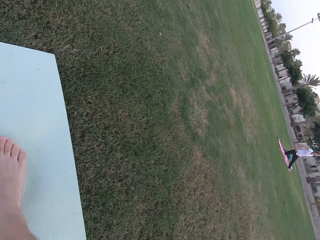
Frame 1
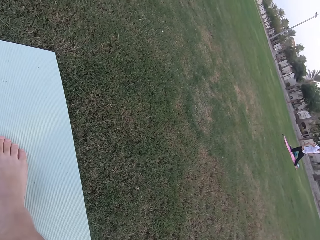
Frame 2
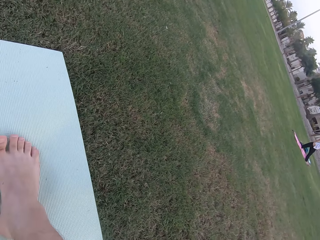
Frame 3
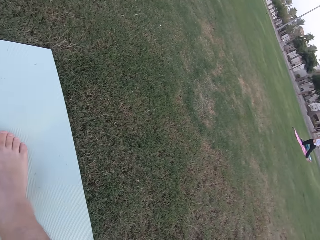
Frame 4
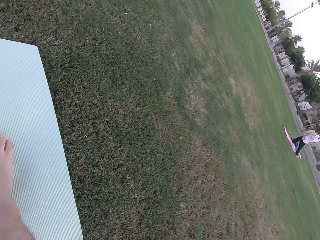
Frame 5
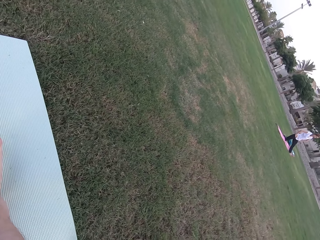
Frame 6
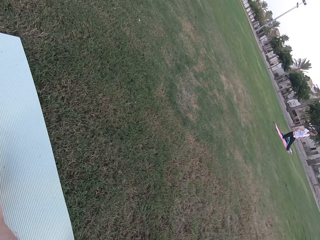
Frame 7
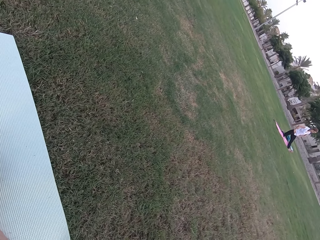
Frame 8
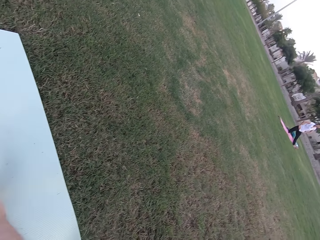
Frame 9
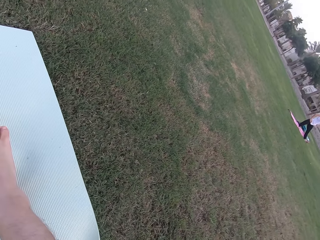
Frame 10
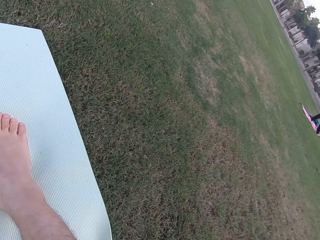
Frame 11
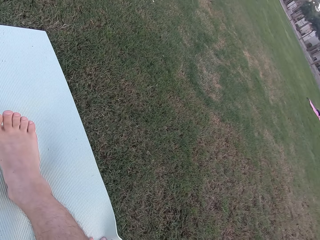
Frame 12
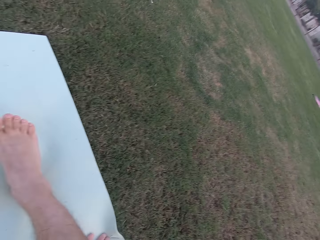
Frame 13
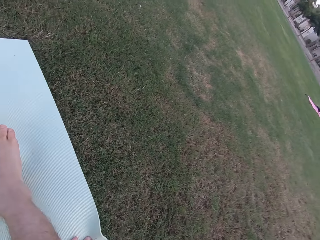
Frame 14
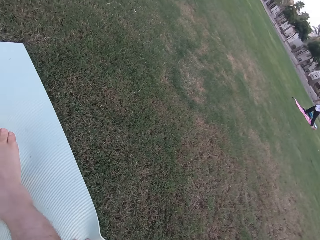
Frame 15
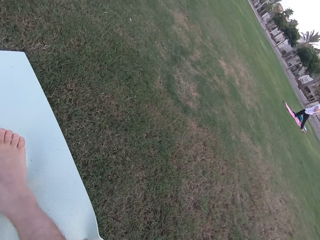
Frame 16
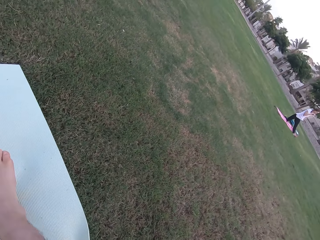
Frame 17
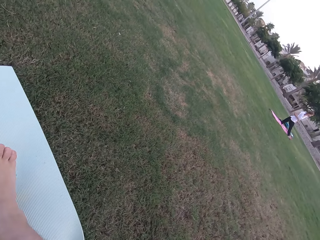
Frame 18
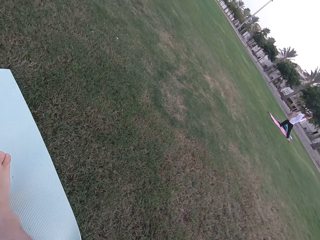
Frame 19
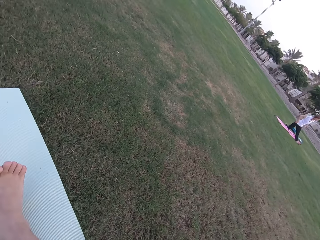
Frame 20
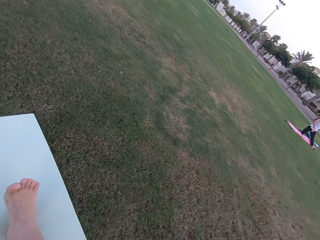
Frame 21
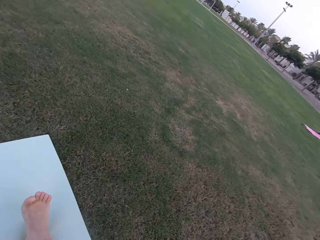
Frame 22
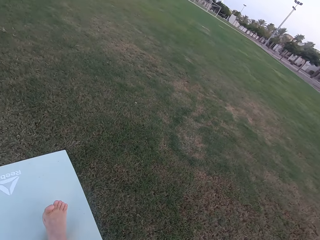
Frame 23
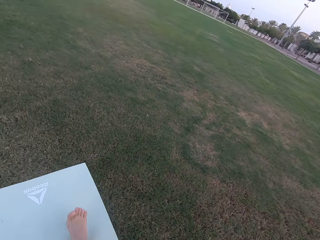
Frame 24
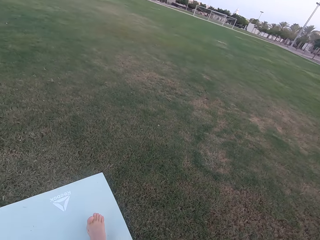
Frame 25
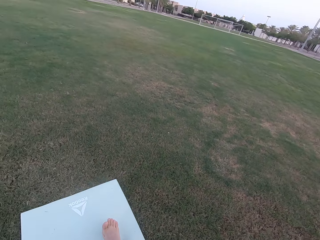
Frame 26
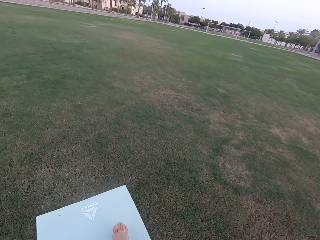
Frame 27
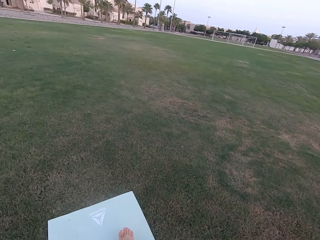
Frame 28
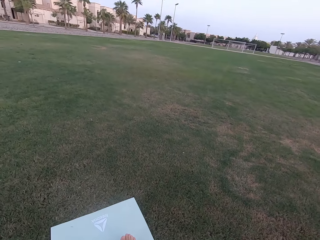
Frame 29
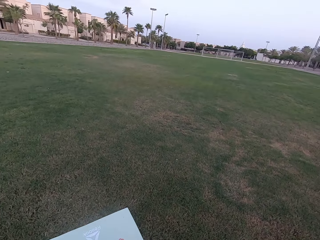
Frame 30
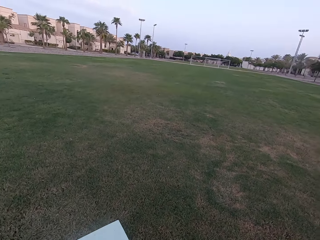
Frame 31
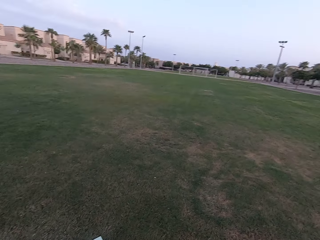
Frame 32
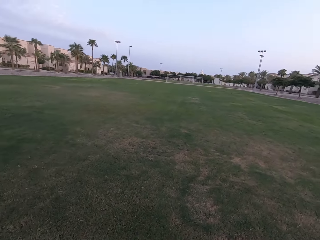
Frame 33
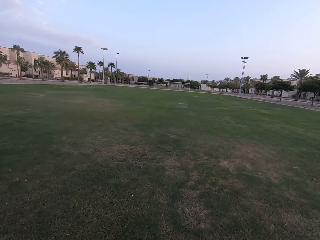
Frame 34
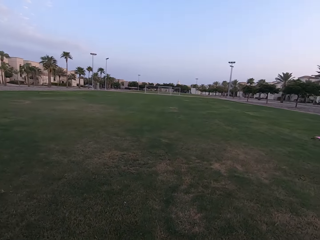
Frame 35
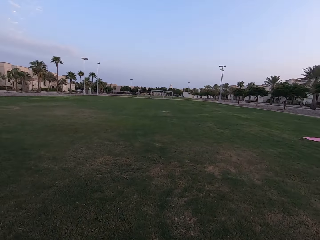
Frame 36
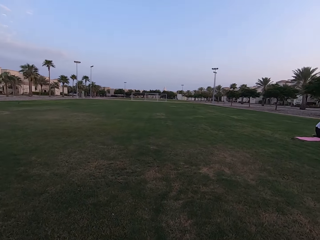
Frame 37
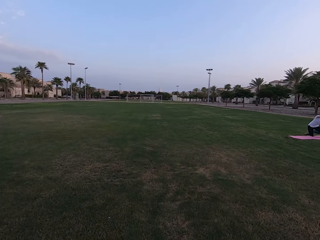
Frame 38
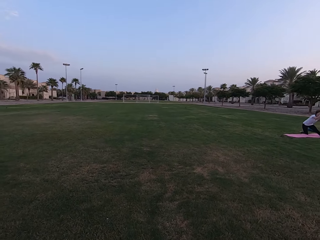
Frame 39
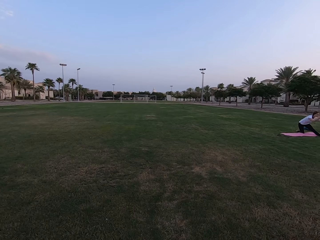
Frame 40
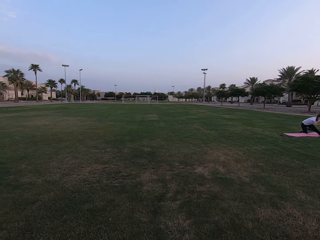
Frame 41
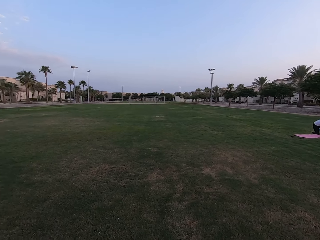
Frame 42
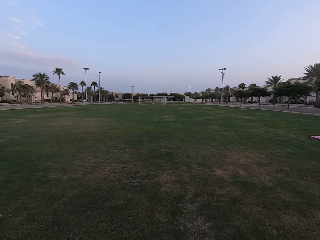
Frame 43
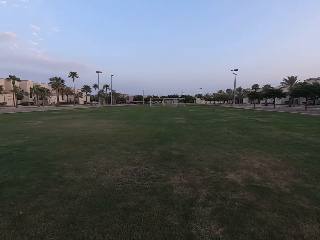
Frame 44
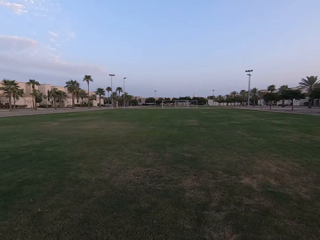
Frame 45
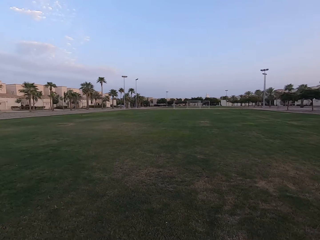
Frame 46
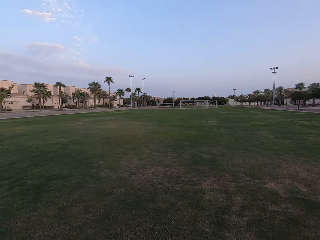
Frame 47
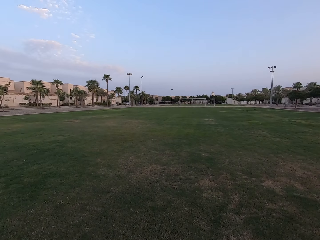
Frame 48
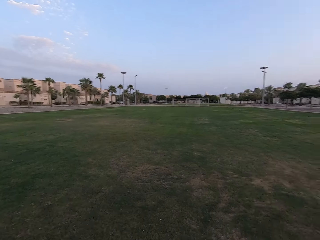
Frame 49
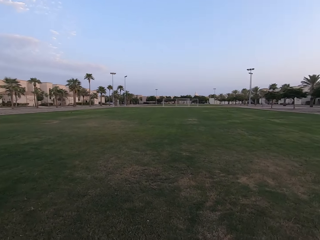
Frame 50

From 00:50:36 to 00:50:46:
The camera wearer stares at a person on the field. They look around the field.

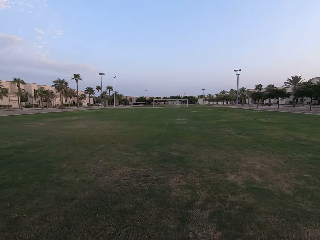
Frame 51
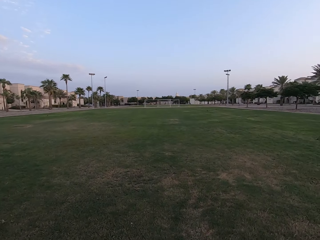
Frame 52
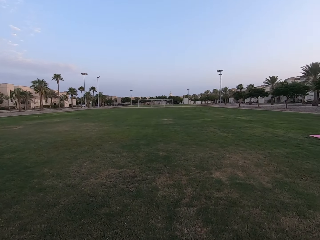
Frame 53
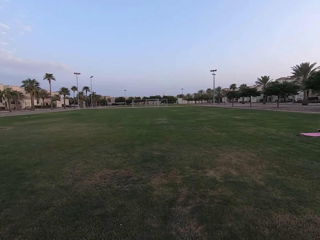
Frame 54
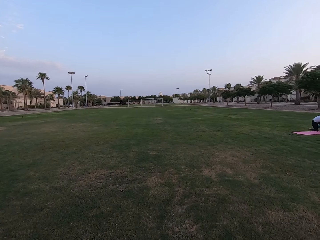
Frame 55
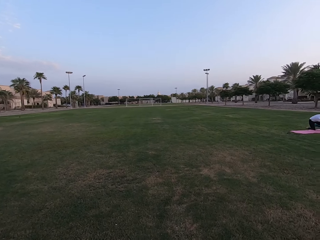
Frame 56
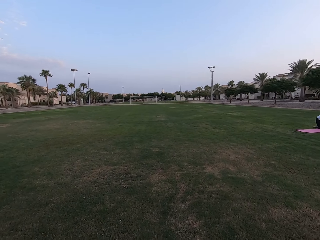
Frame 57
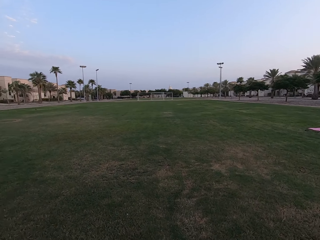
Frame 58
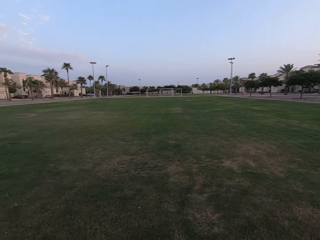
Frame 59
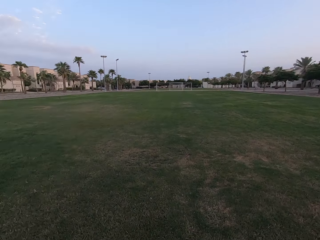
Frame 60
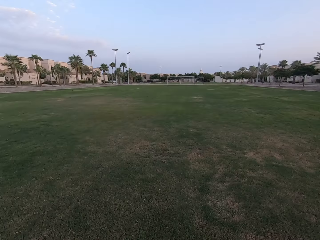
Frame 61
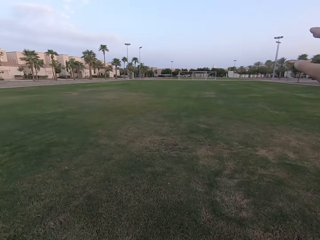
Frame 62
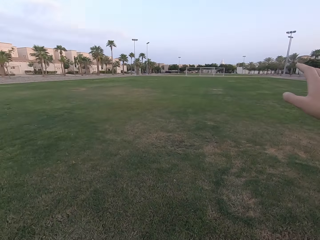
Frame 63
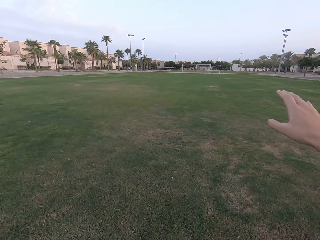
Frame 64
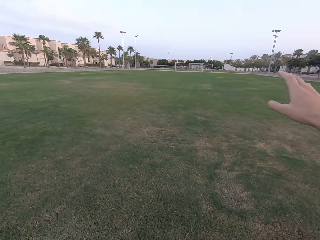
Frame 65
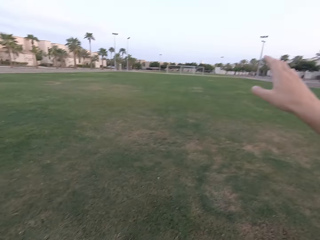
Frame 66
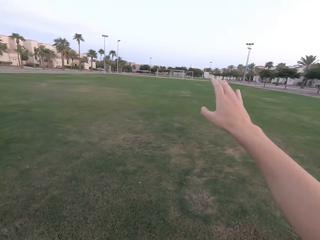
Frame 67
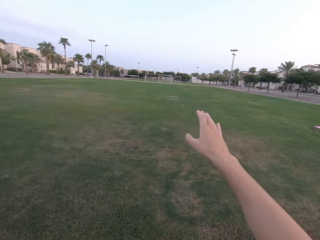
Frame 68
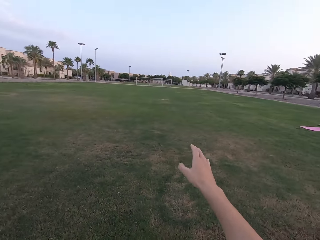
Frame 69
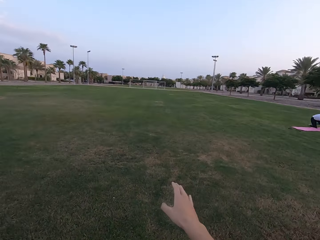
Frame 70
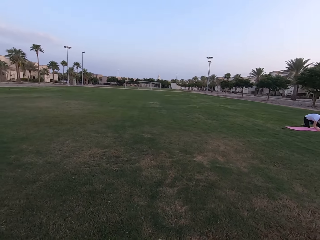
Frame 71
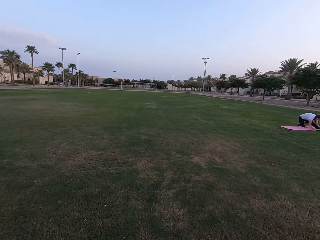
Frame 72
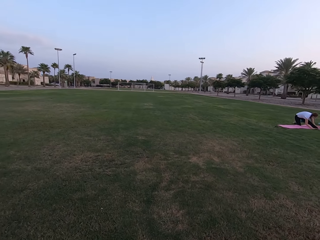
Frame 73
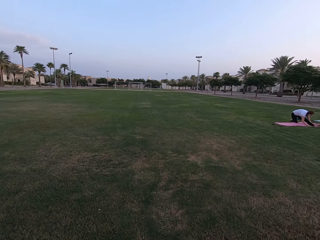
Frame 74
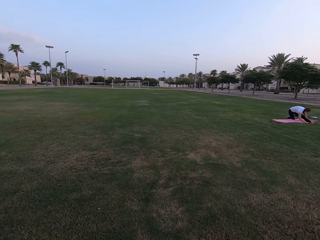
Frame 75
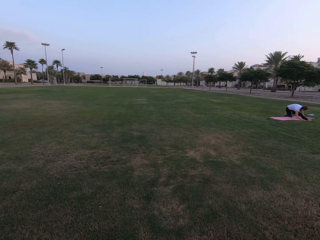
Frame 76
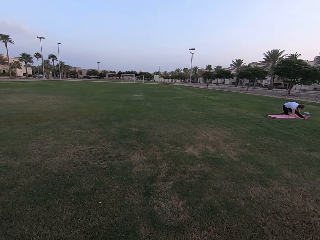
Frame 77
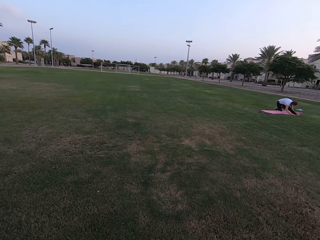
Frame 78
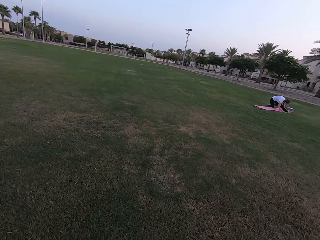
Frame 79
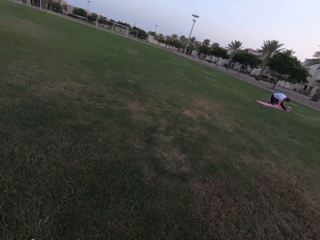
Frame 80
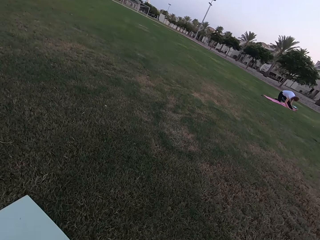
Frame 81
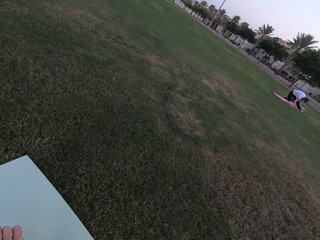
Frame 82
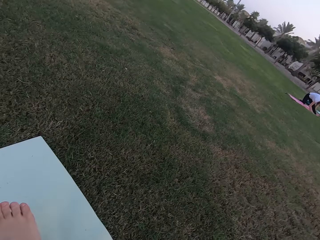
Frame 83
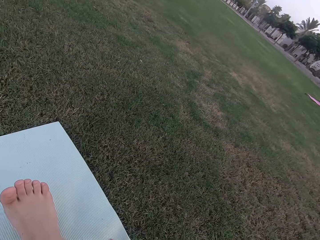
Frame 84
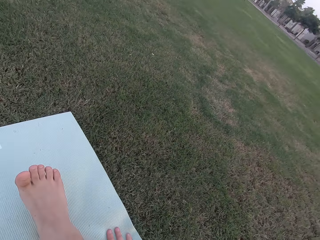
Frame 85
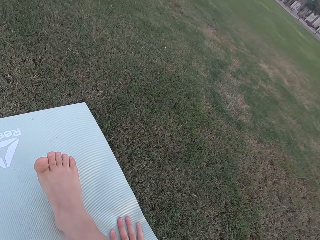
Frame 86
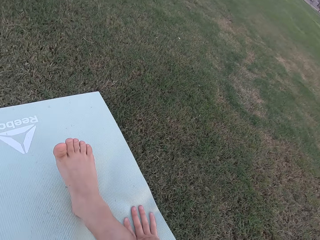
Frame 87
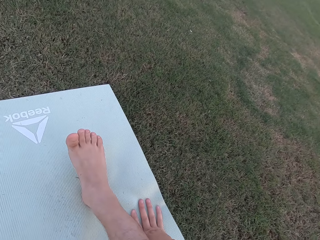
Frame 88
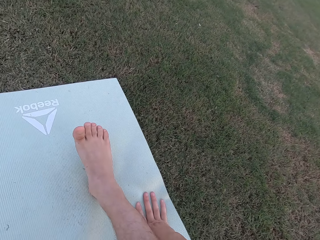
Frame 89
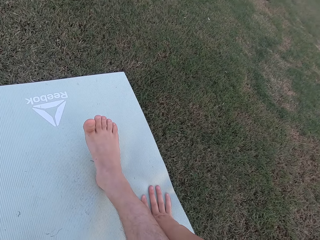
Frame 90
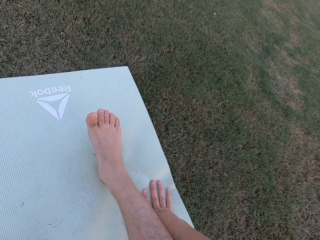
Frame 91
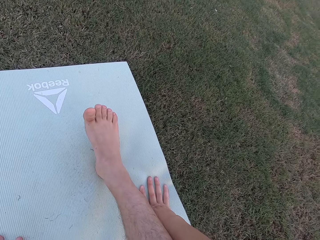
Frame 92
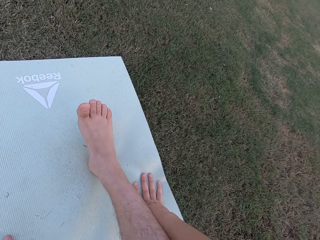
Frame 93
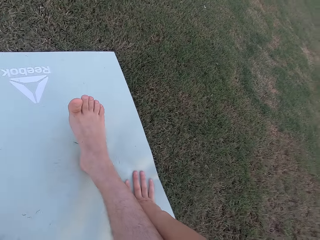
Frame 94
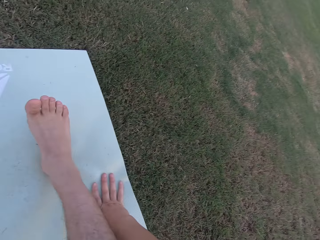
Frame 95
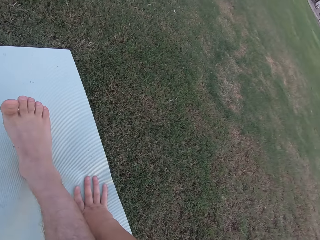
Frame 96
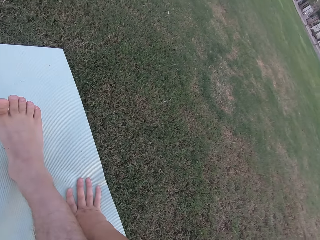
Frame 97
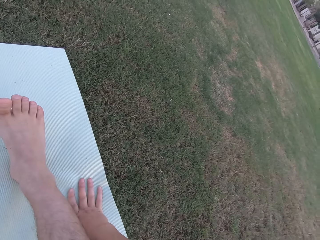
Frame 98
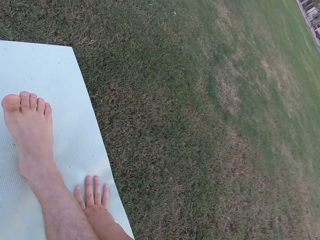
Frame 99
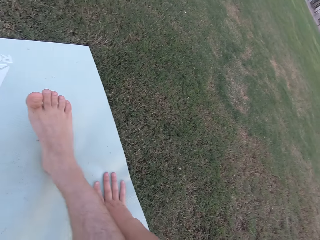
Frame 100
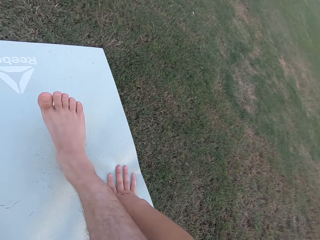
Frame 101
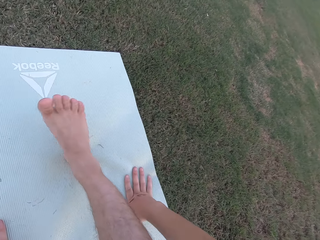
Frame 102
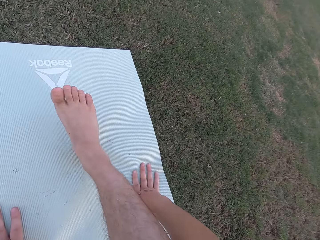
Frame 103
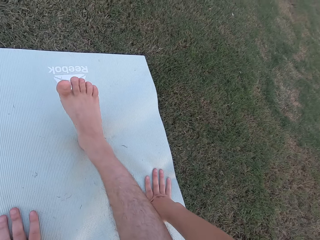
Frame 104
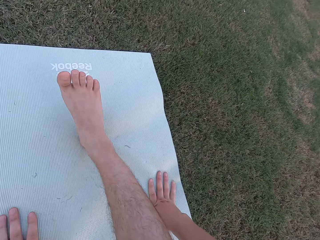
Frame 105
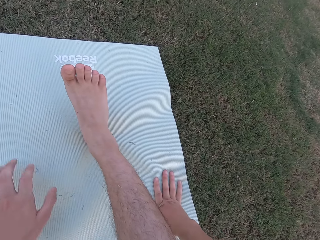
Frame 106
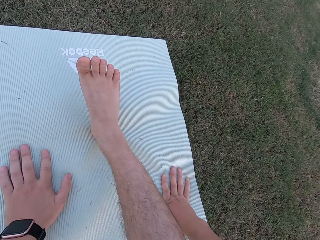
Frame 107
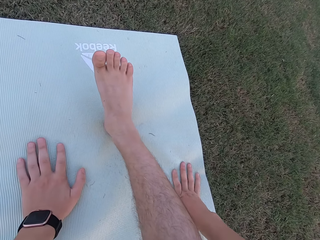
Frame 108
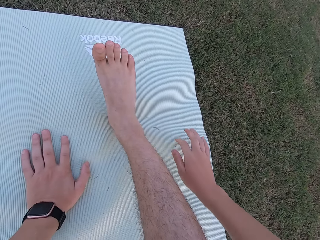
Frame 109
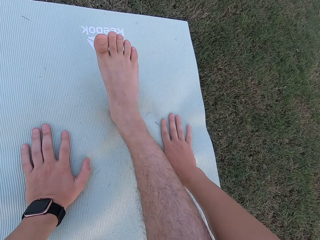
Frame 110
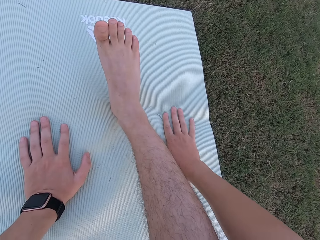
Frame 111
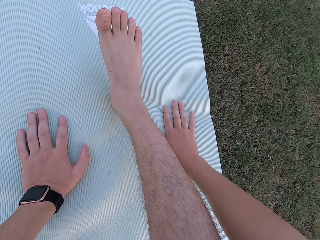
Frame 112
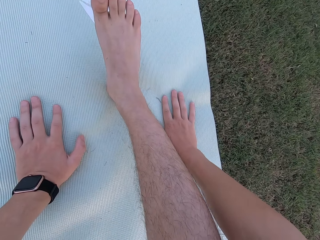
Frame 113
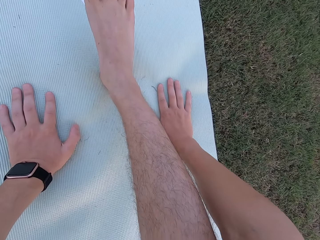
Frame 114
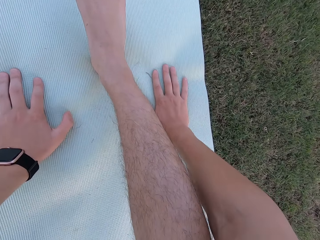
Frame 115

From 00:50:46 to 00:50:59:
The camera wearer stretches his hand. He stares at a person on the field. The person stretches her legs on the ground. The camera wearer looks around the field. He raises hands and puts them down. He stares at the exercise mat on the ground. He stretches his leg on the exercise mat.
